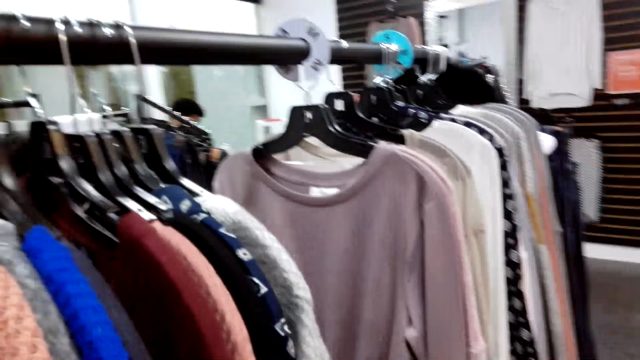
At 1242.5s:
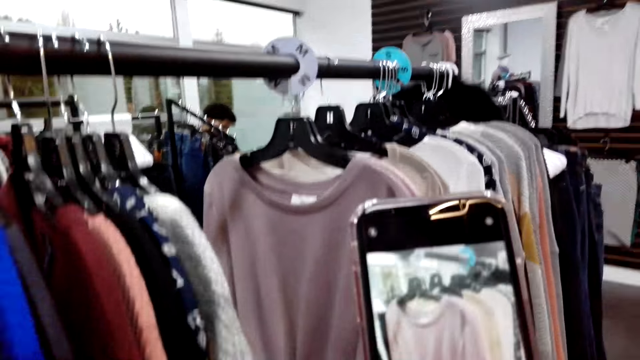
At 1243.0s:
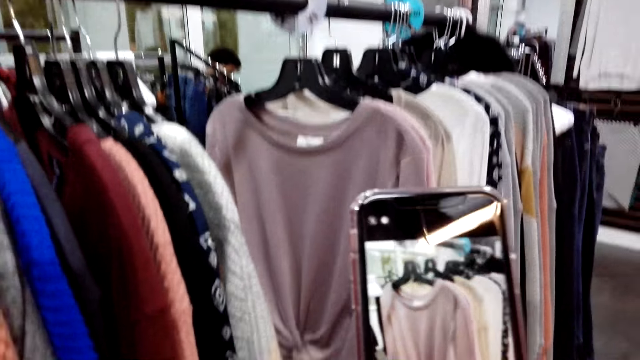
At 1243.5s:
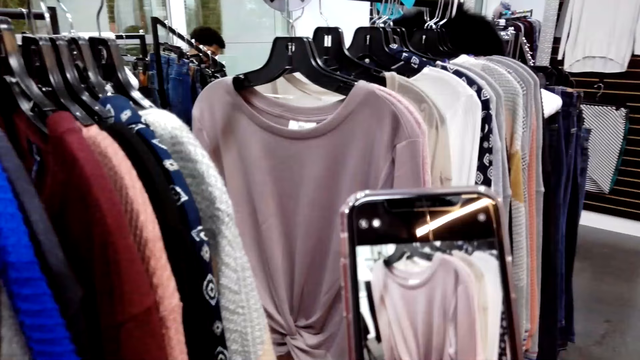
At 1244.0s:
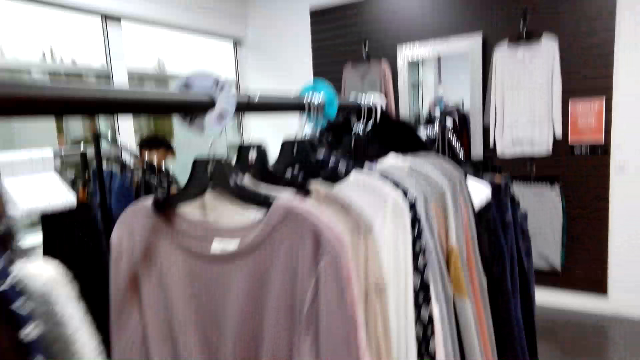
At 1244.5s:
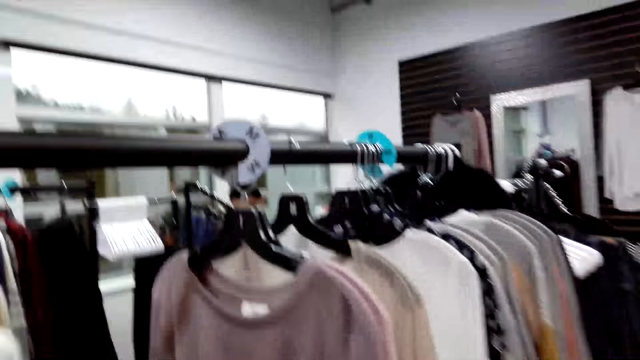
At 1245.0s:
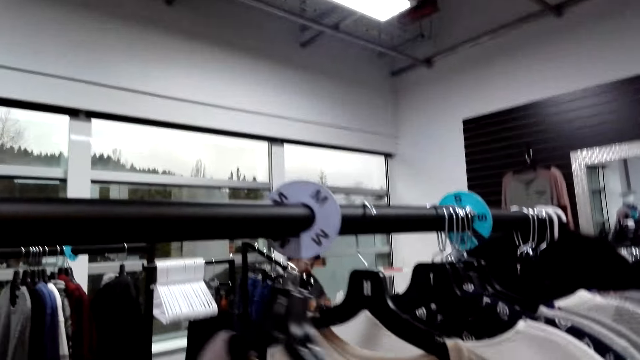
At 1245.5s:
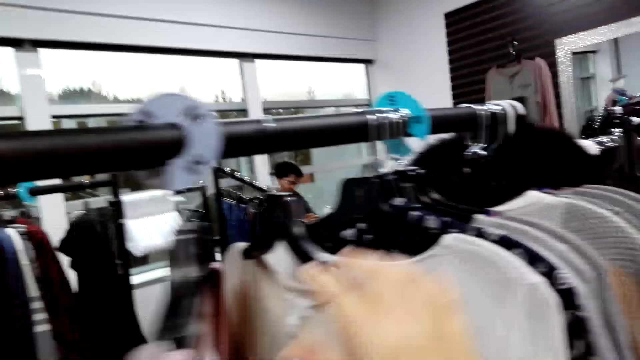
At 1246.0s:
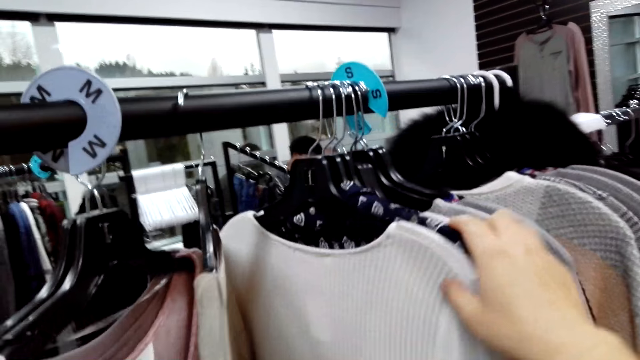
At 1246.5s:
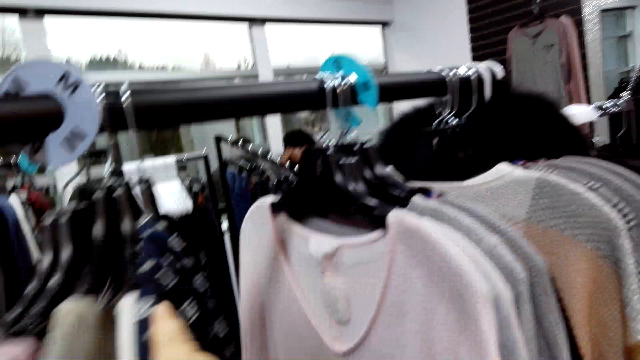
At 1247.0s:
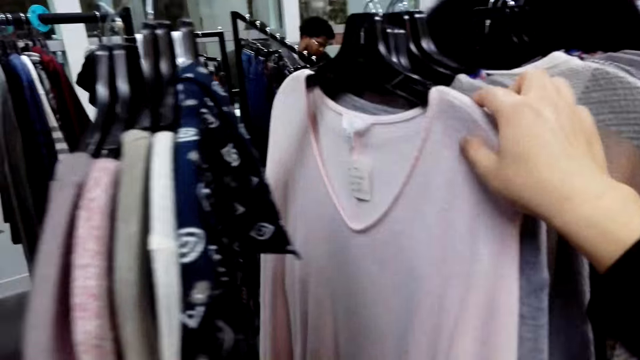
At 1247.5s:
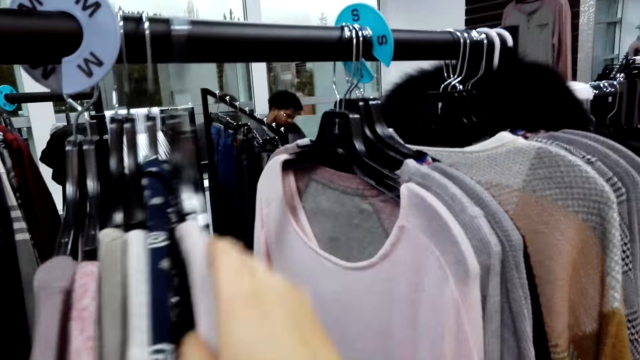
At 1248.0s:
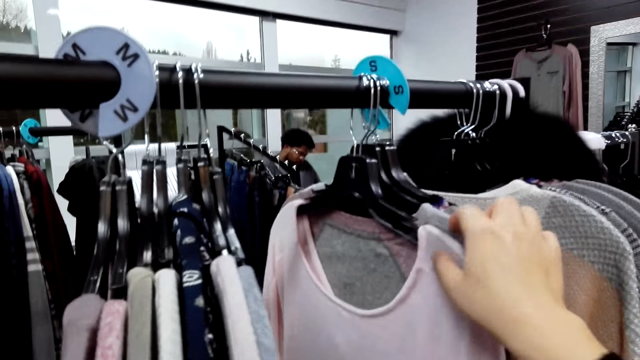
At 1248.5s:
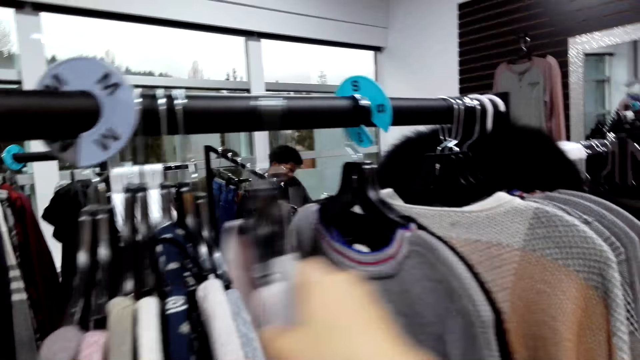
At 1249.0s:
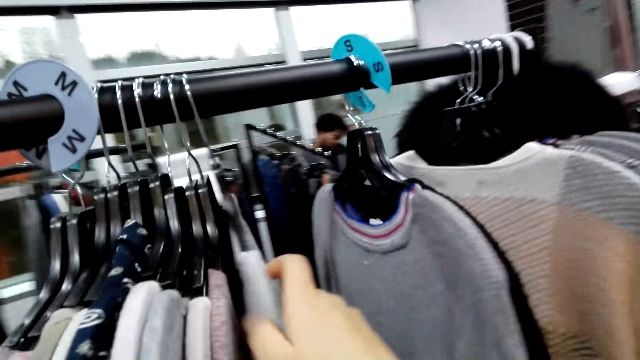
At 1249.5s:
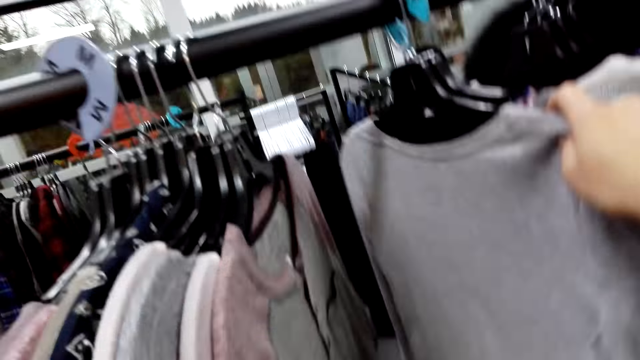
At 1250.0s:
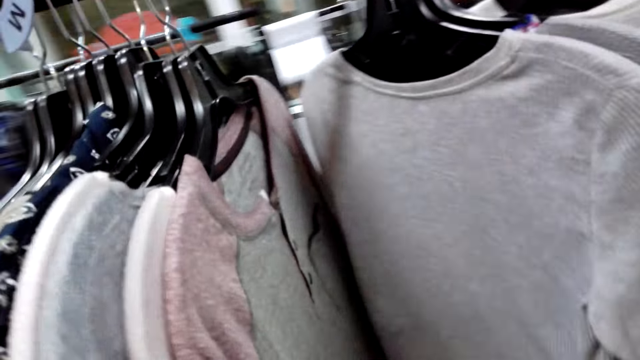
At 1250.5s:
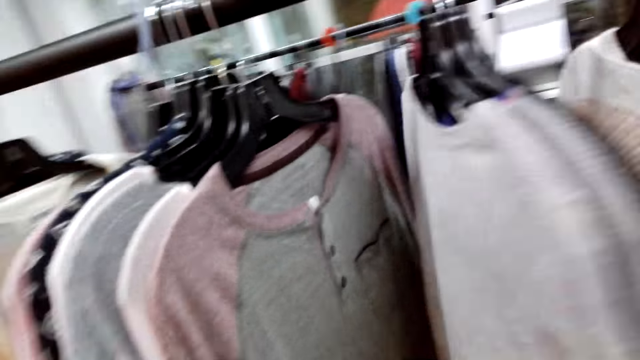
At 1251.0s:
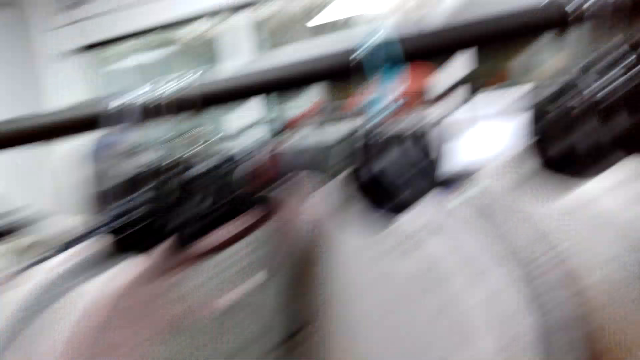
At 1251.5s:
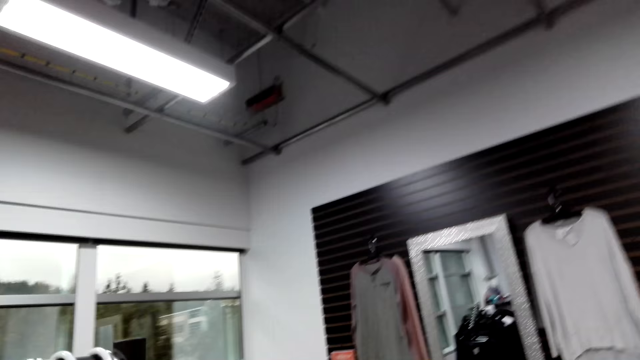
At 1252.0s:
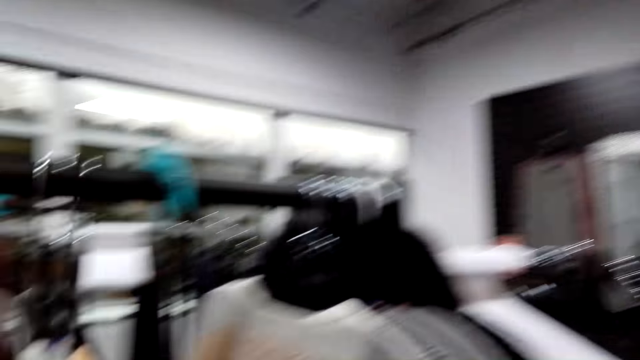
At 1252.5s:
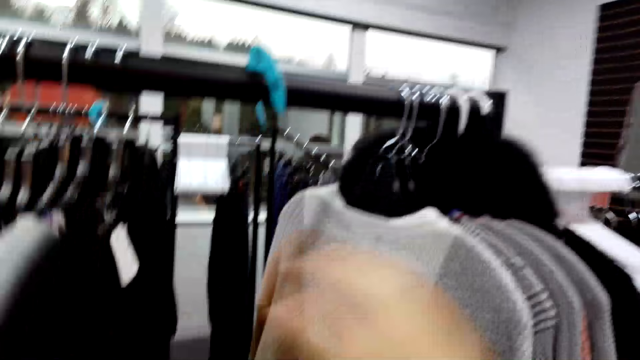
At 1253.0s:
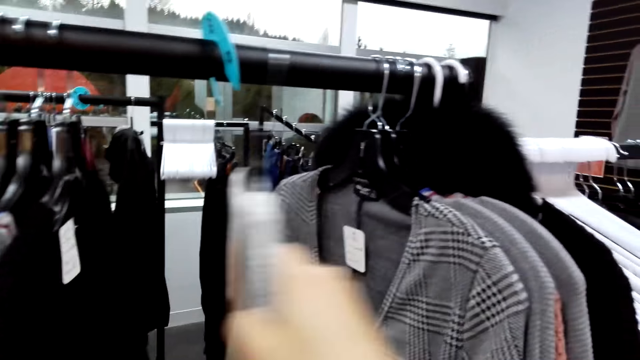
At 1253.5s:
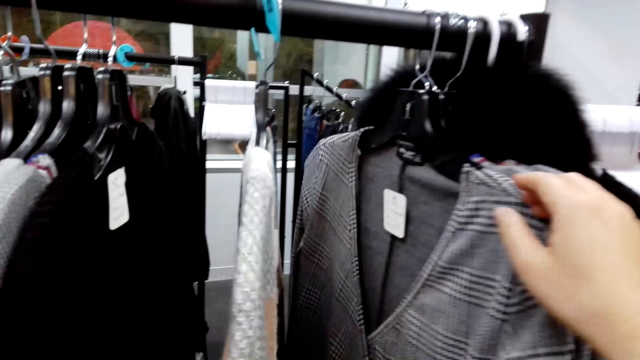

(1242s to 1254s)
The camera wearer takes a picture of the sweater. They use the phone. They flip through the clothes. They move clothes on the cloth rack.

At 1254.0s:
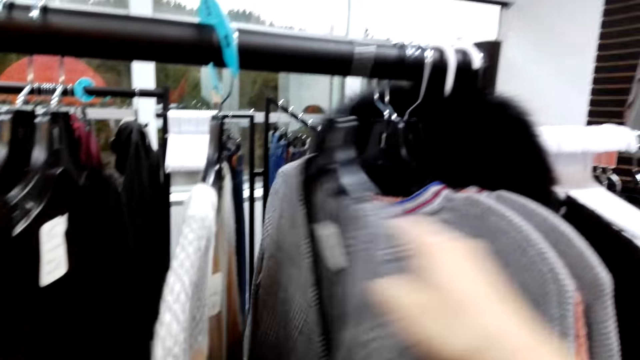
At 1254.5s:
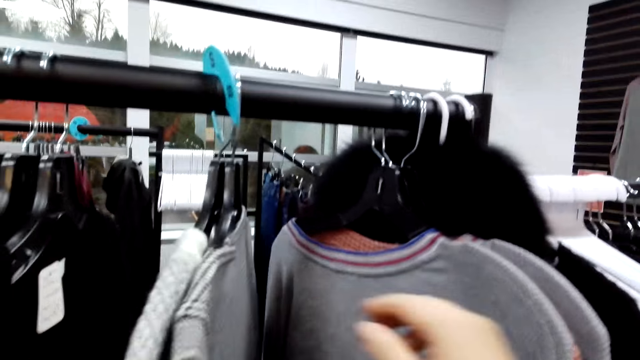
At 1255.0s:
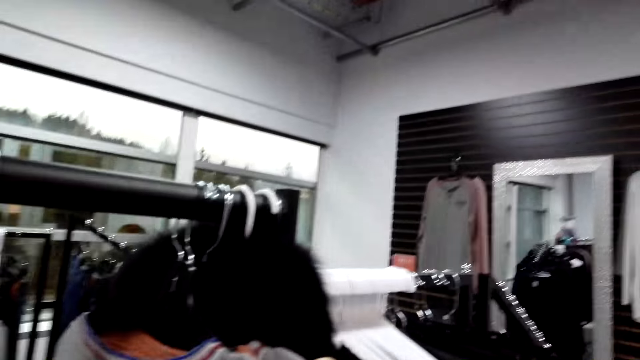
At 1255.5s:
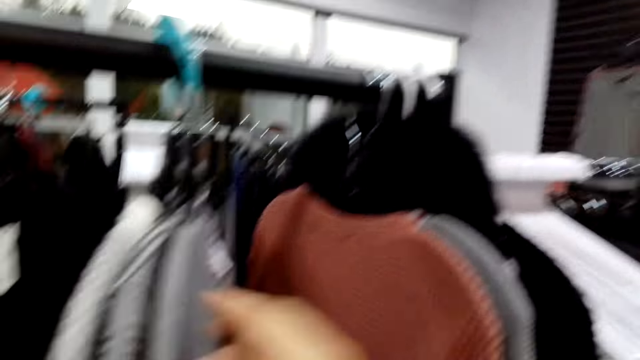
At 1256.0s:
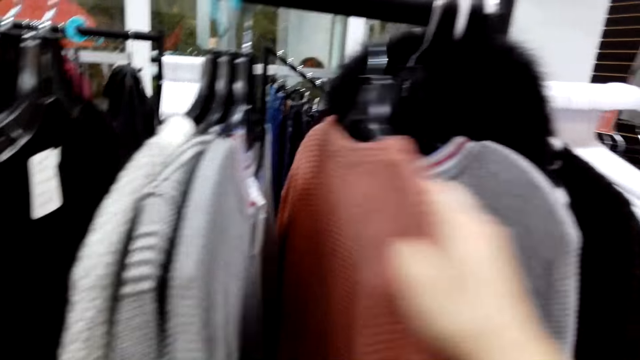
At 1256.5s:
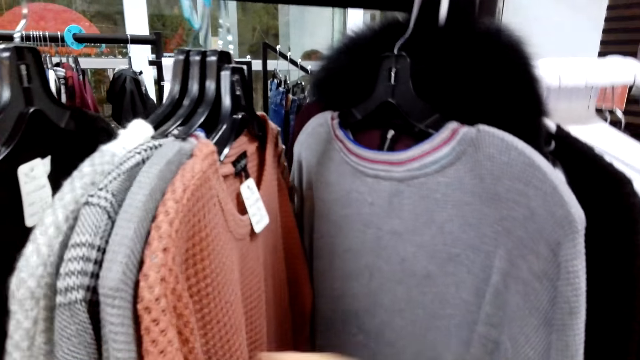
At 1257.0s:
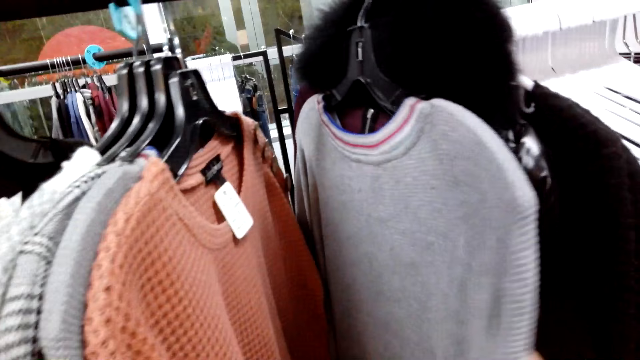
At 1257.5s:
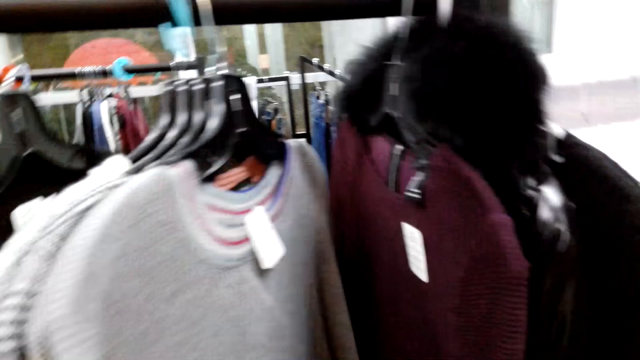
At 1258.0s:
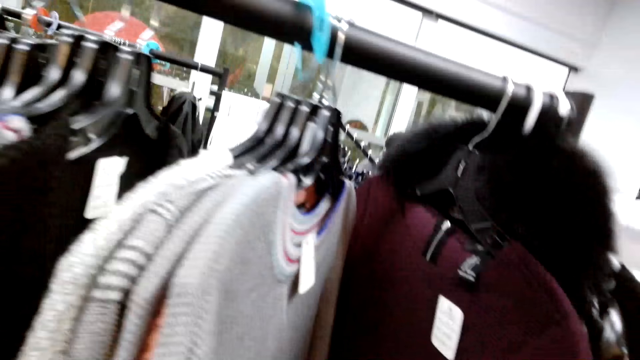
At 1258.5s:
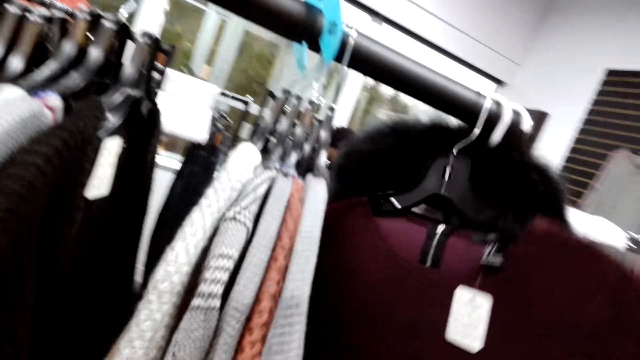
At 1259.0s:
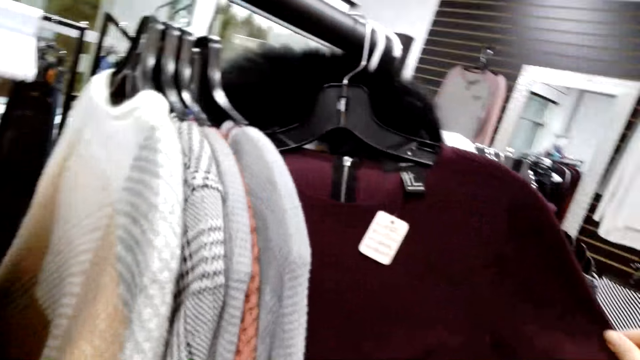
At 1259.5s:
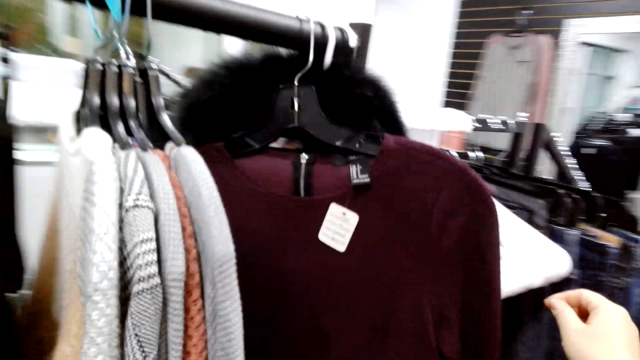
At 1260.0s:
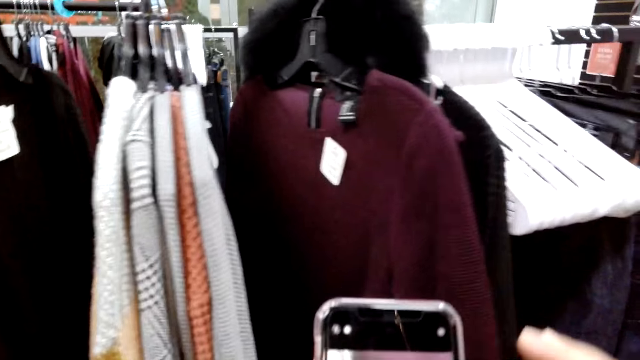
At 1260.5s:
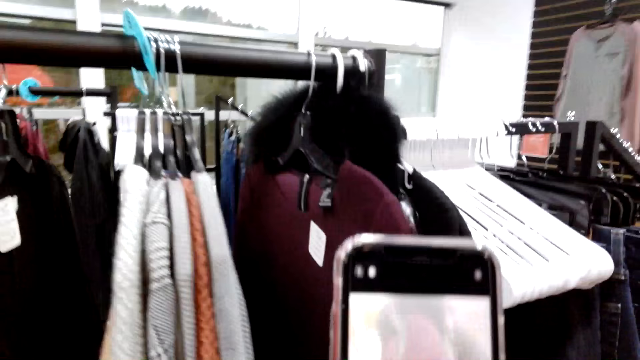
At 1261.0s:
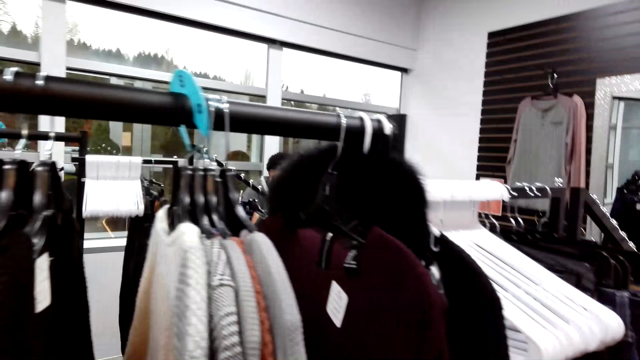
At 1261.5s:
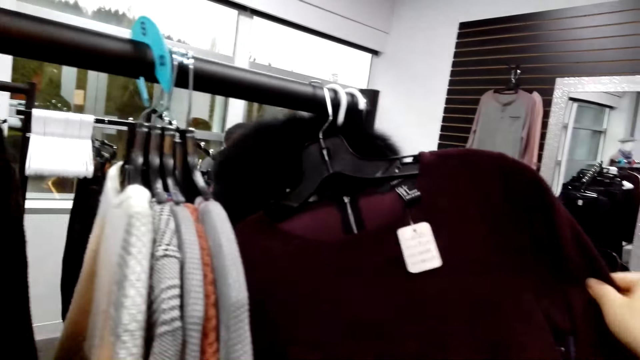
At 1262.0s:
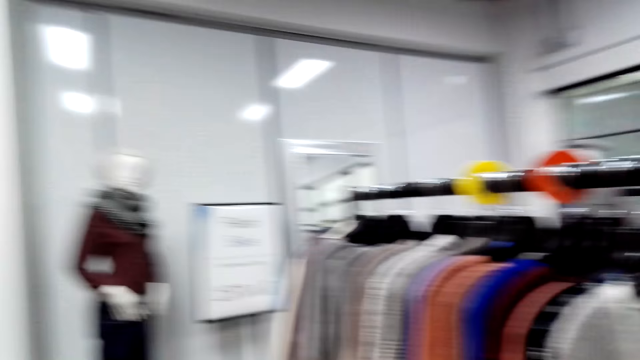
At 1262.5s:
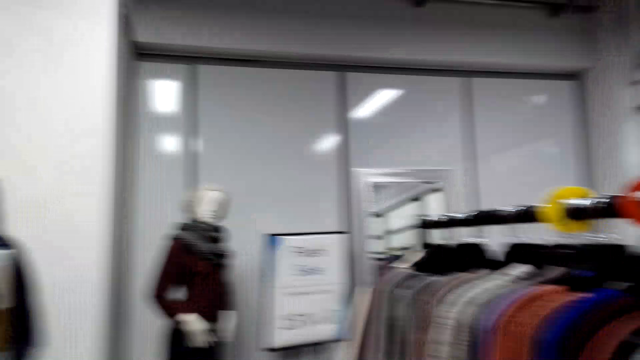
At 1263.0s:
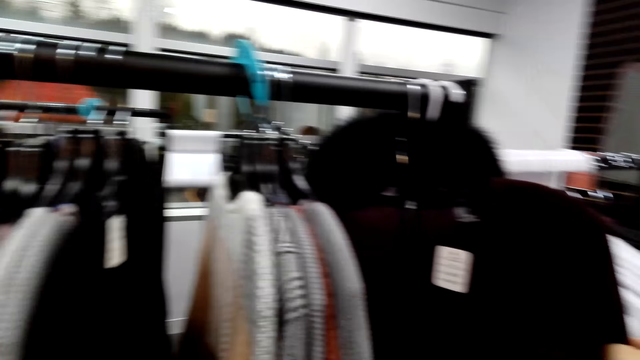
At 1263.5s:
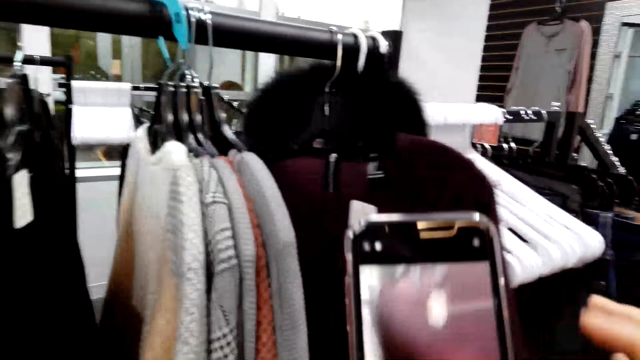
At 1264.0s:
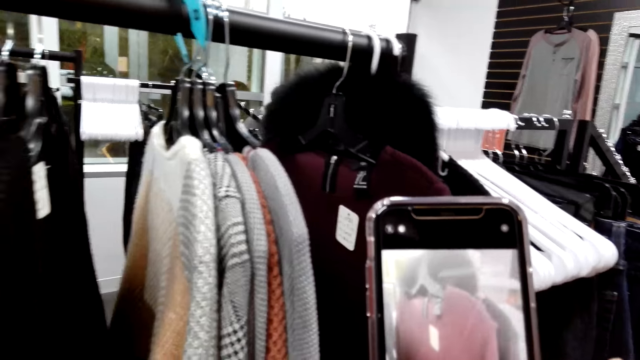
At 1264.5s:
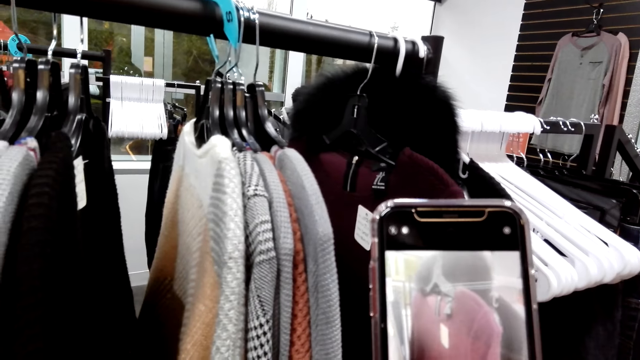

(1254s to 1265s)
The camera wearer takes a picture of the sweater. They use the phone.
